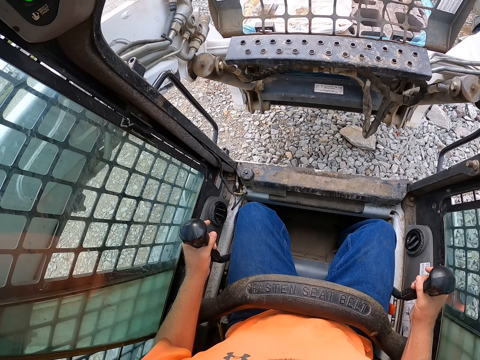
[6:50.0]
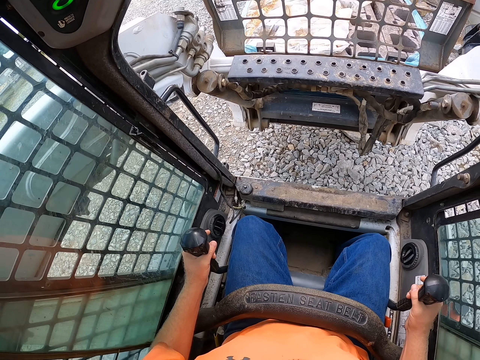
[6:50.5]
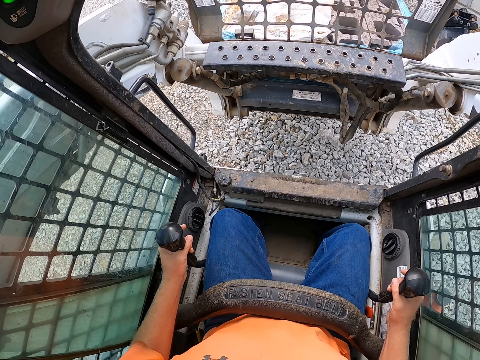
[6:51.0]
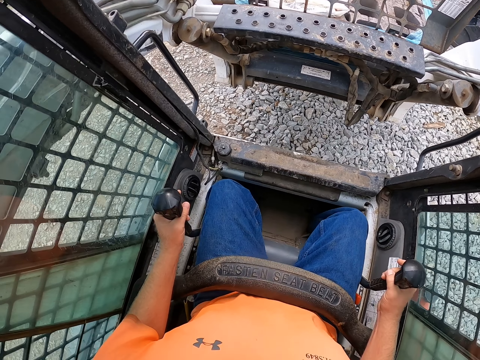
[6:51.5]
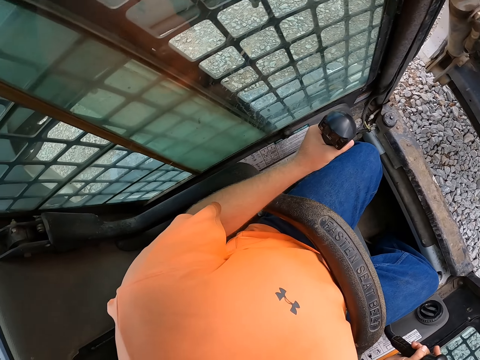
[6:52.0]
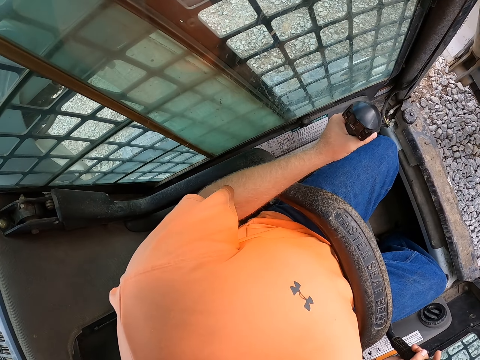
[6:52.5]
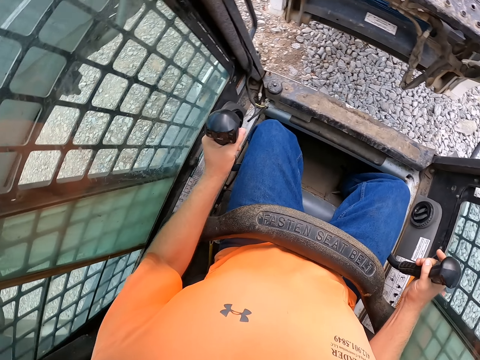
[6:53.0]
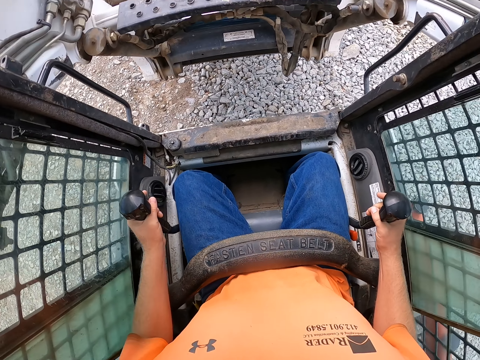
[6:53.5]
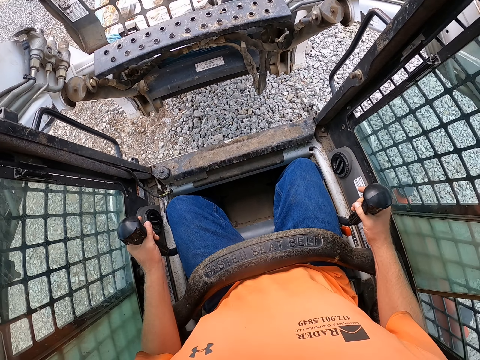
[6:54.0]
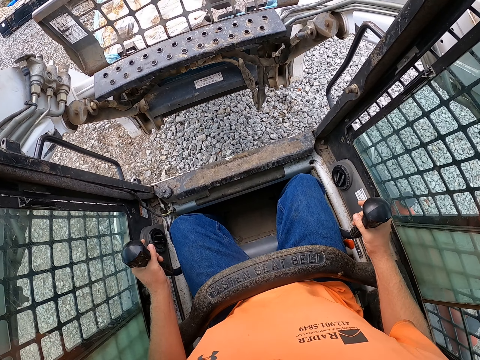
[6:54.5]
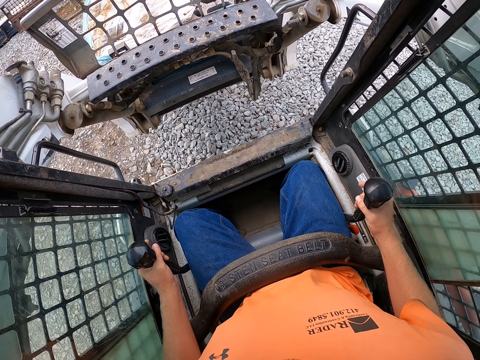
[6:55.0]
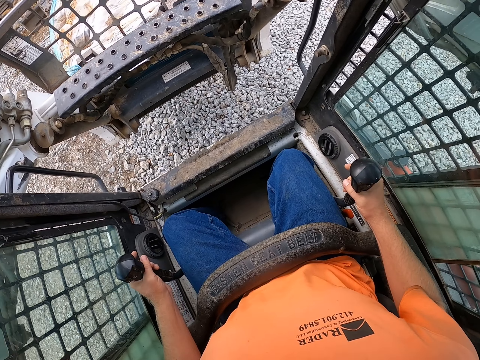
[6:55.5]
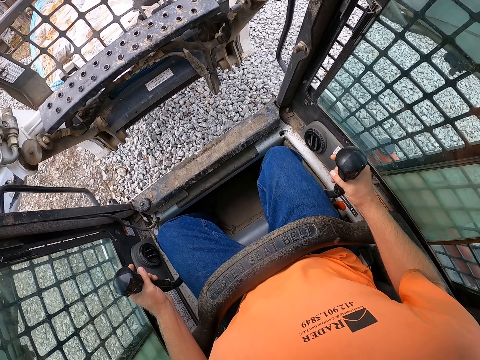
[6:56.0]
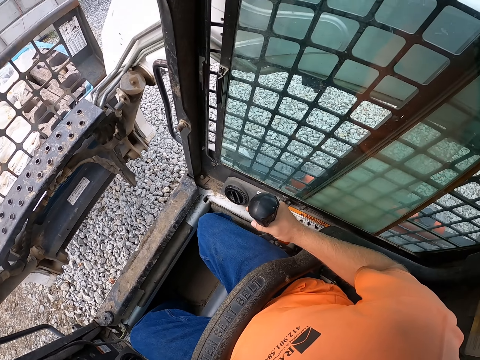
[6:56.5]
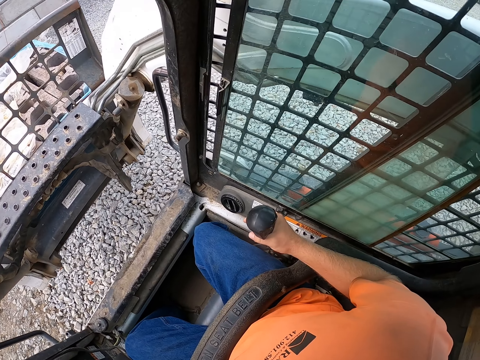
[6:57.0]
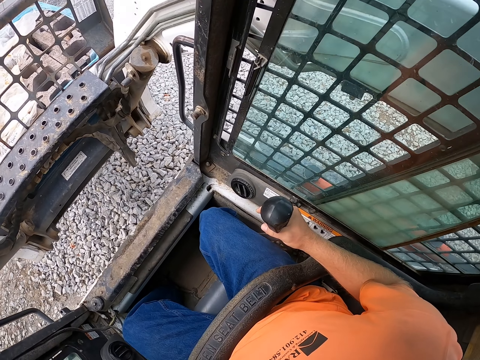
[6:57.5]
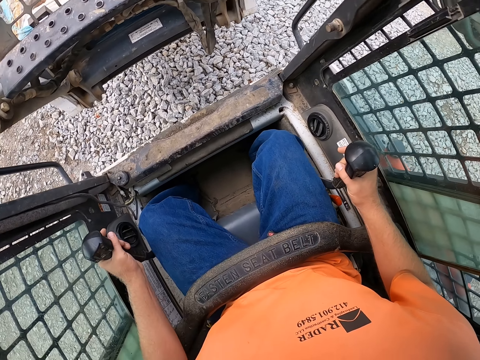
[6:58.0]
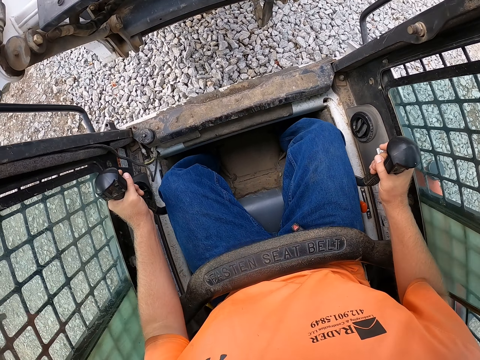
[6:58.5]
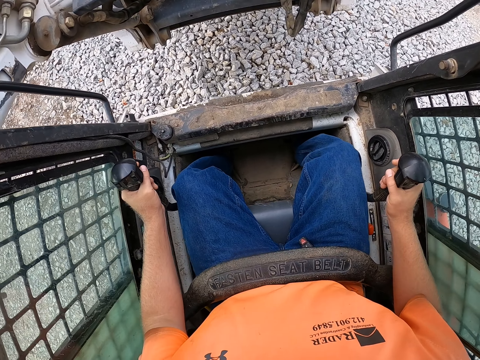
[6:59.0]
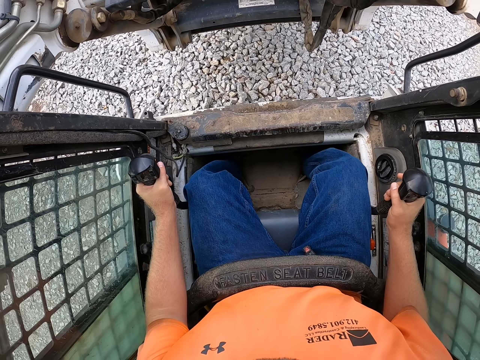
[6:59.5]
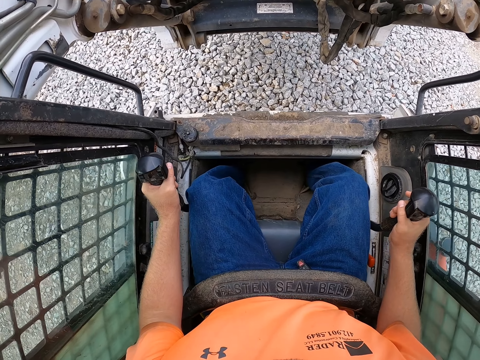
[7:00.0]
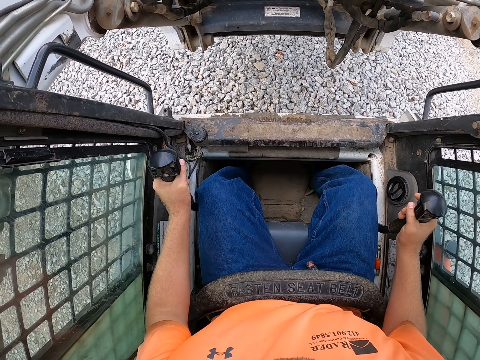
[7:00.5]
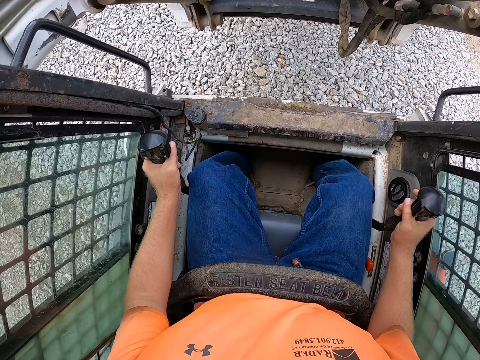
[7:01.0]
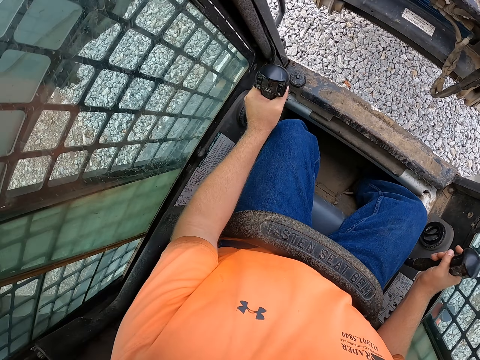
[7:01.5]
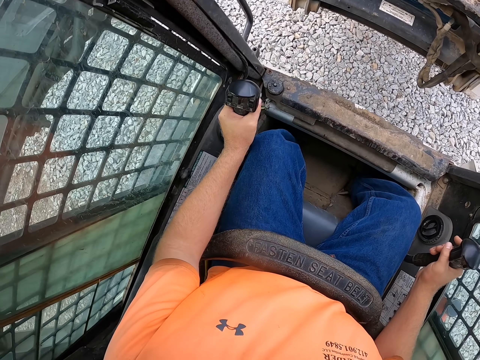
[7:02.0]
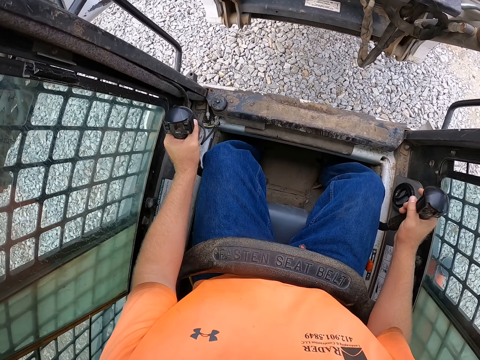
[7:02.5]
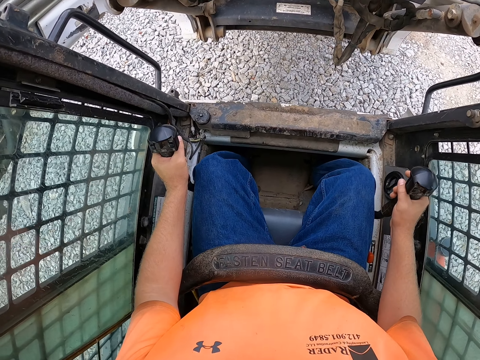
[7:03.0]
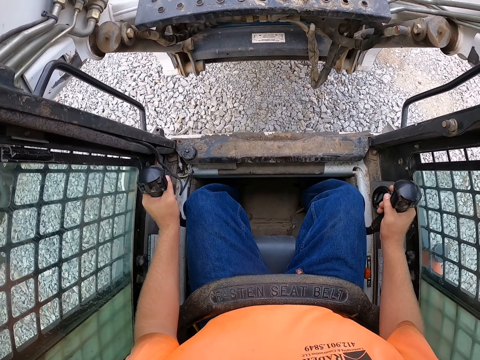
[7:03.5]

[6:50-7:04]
The camera wearer looks around. They drive forward.

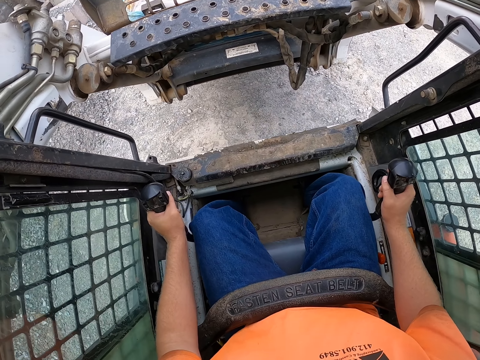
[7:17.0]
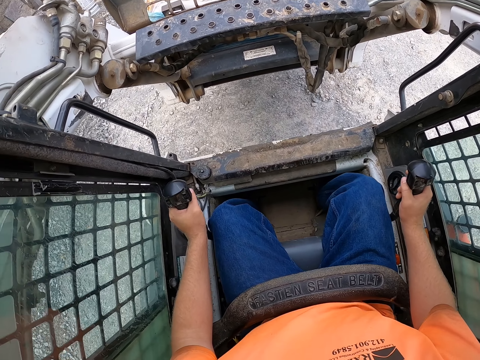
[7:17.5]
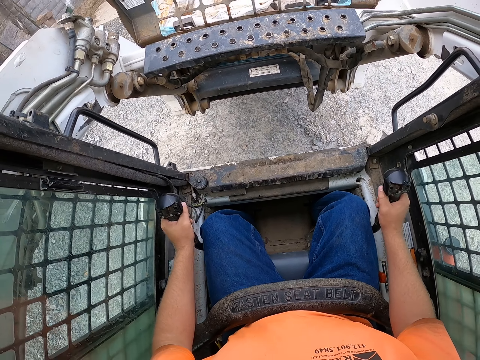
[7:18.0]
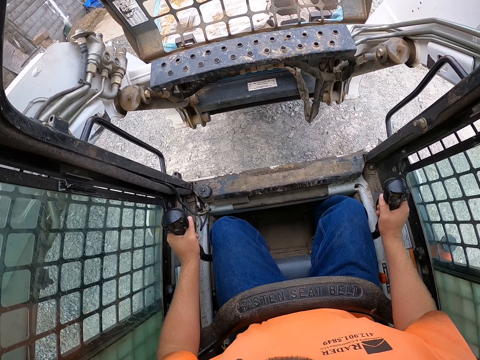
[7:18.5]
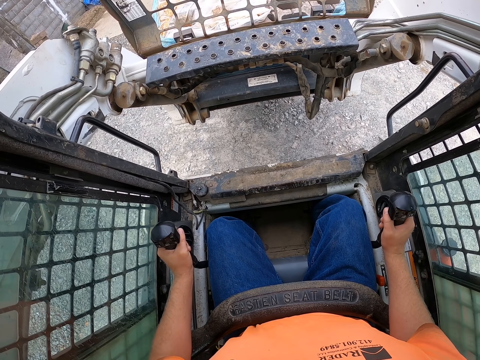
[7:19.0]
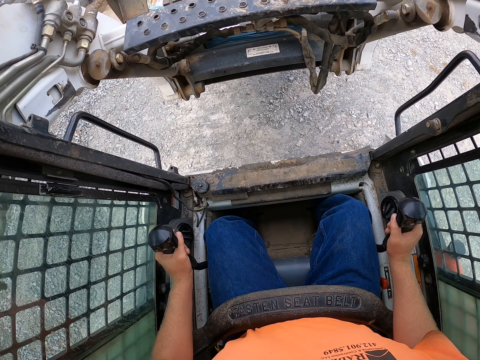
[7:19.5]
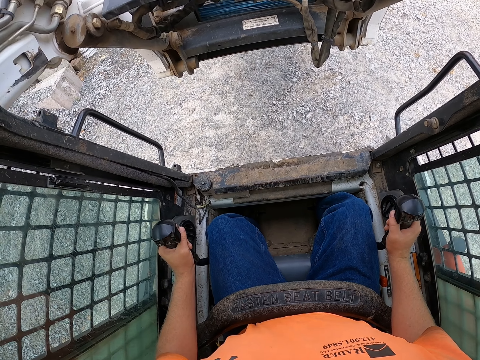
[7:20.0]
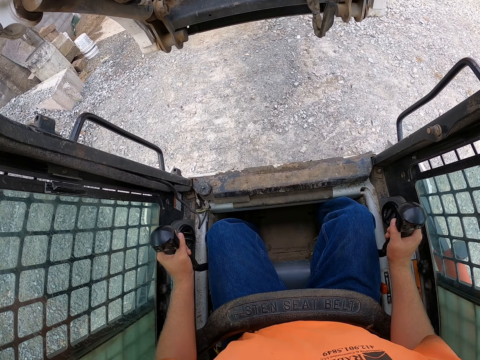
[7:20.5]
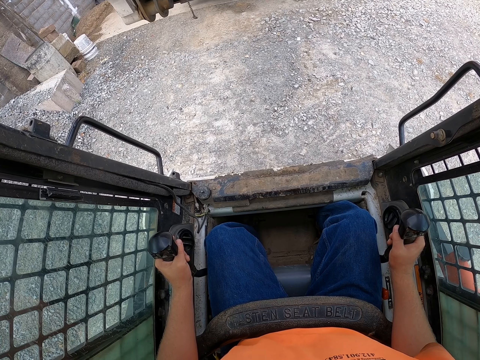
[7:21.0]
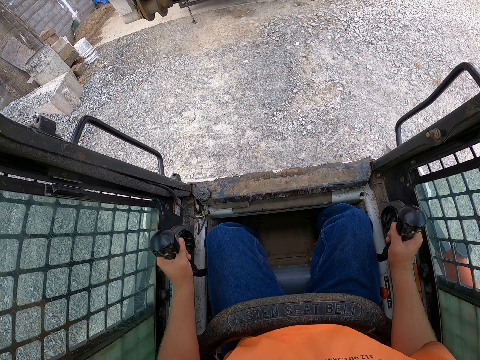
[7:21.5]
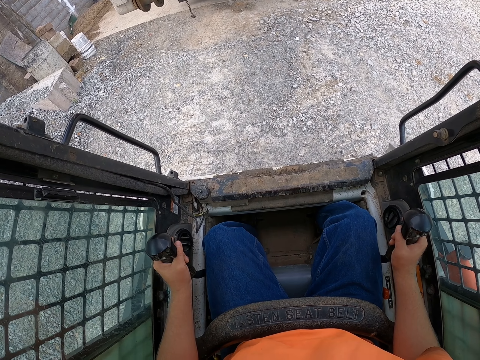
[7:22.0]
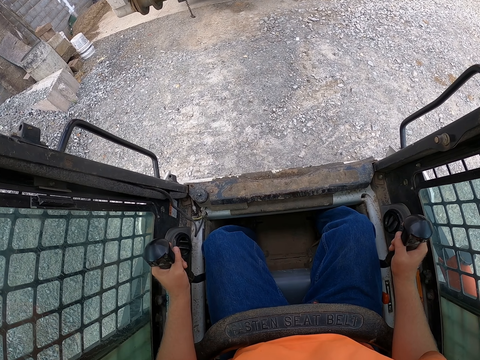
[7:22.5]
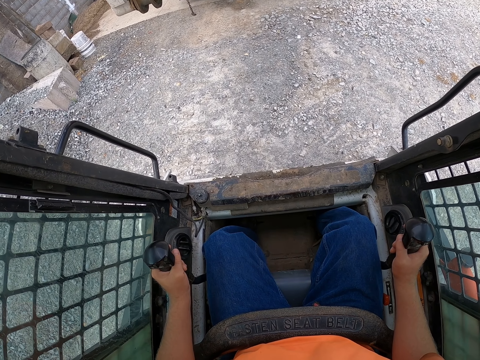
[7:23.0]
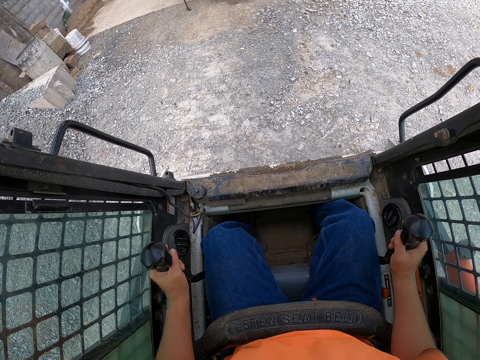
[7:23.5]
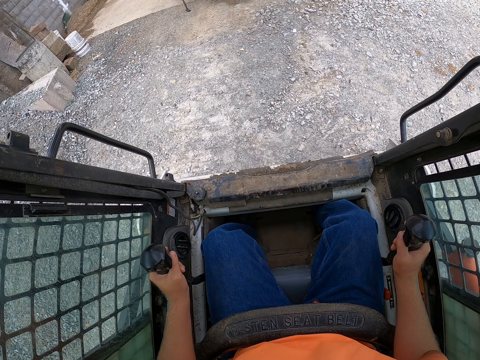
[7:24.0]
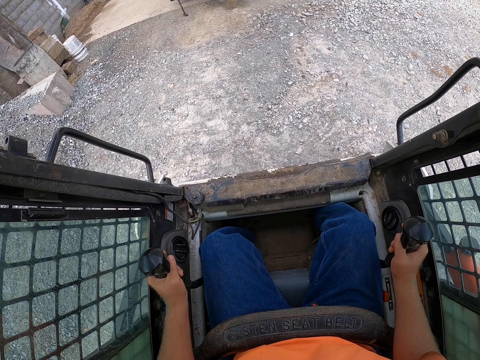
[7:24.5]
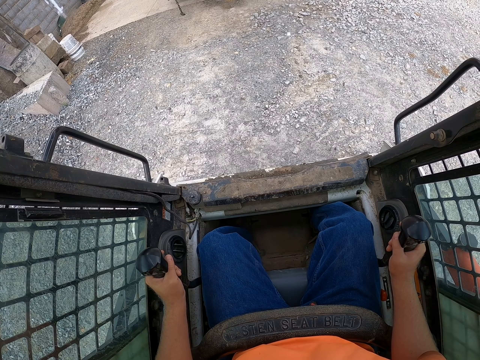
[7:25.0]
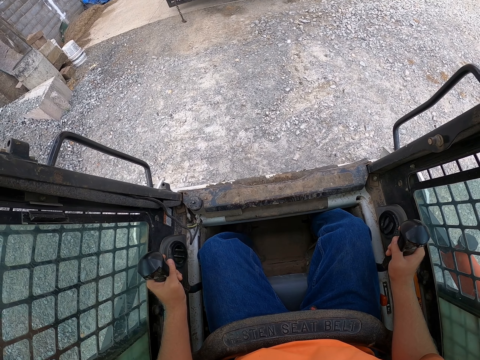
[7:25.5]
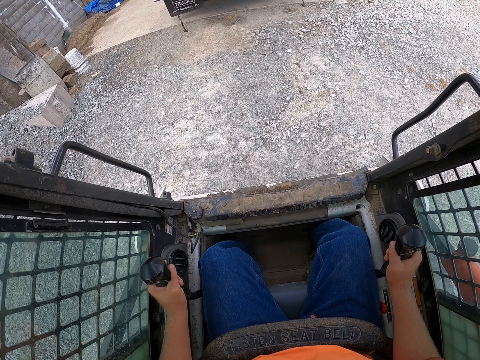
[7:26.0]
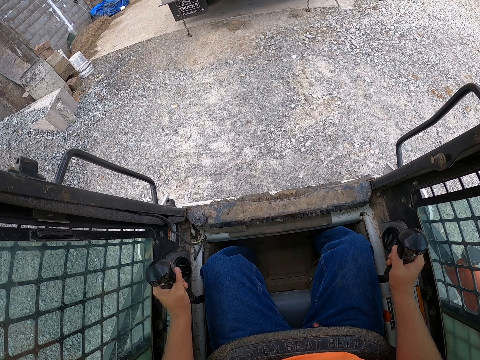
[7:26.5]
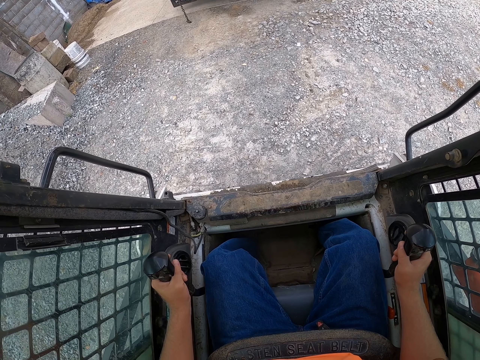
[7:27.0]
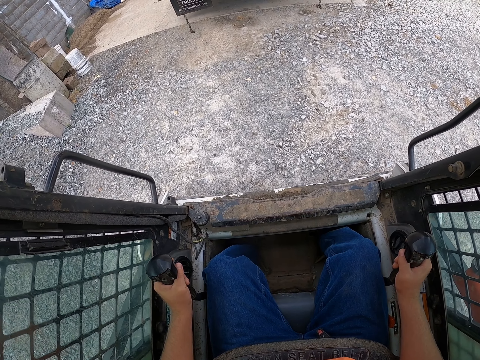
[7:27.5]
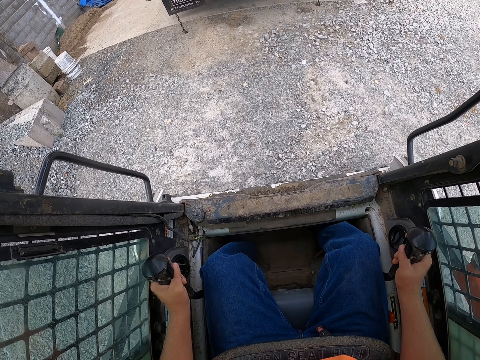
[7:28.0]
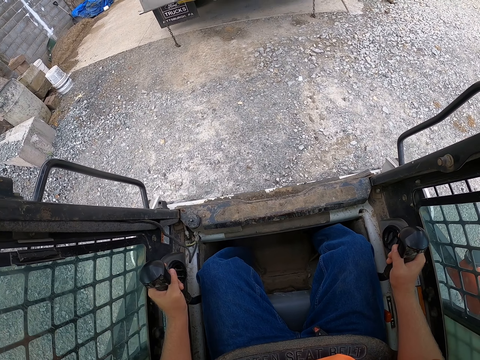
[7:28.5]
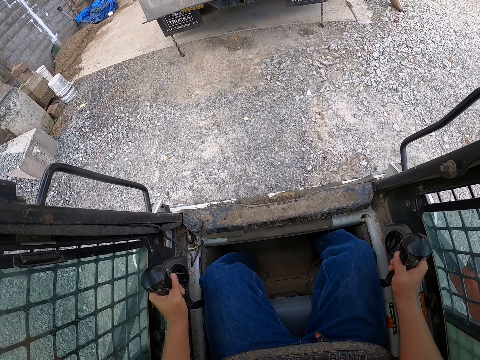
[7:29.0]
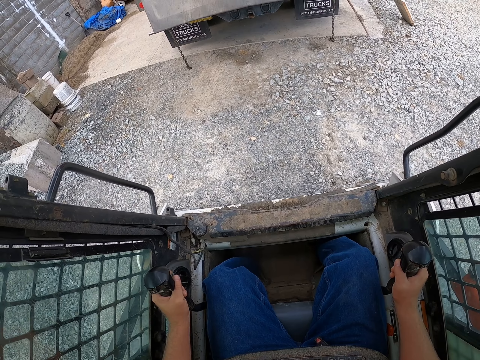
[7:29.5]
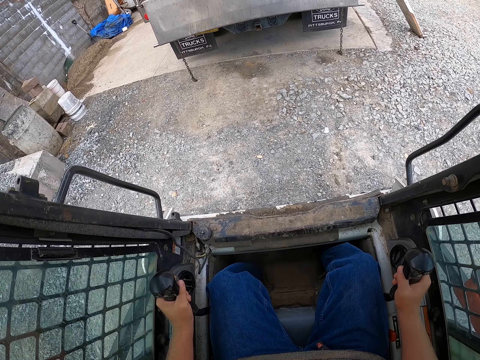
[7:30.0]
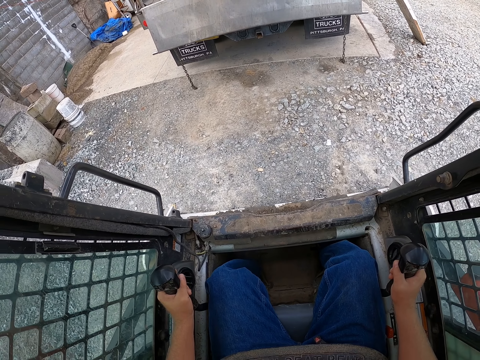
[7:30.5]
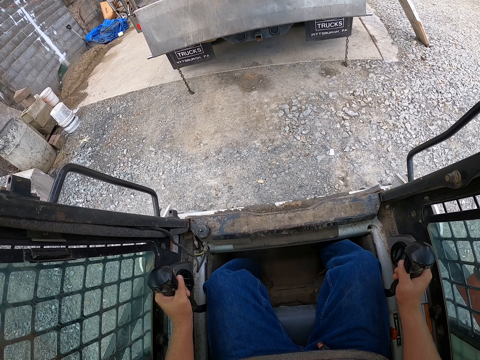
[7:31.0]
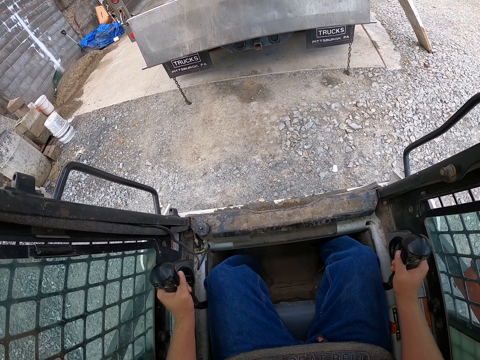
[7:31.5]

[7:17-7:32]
The camera wearer stops driving. They drop the pallet in a truck with the forklift. They lift the luggage. They shift the gear levers and drive the grader forward.
